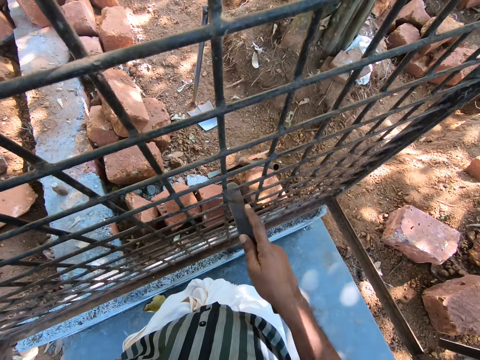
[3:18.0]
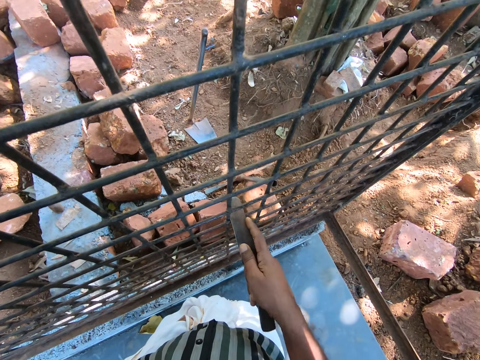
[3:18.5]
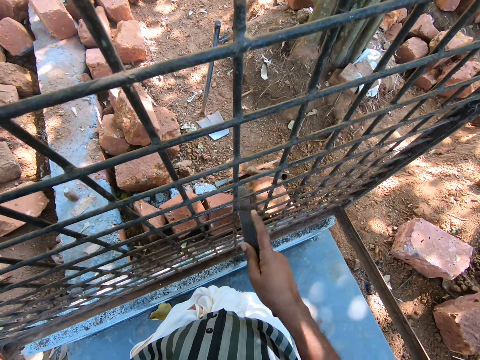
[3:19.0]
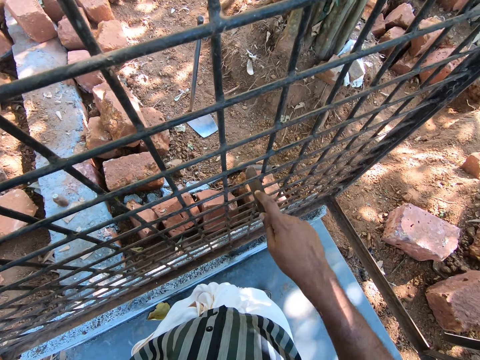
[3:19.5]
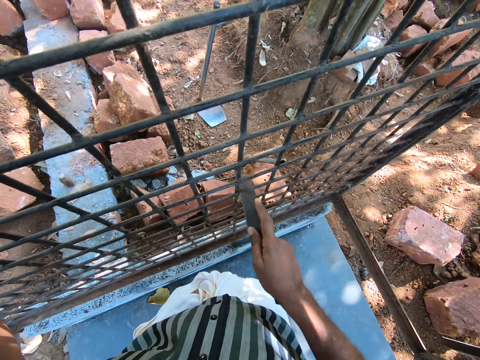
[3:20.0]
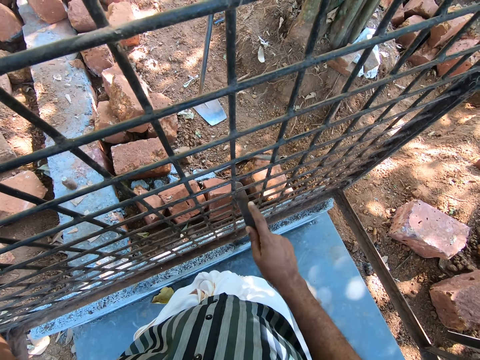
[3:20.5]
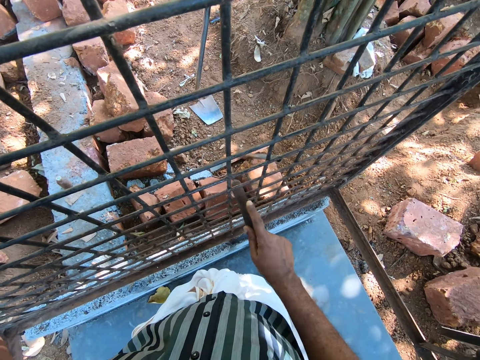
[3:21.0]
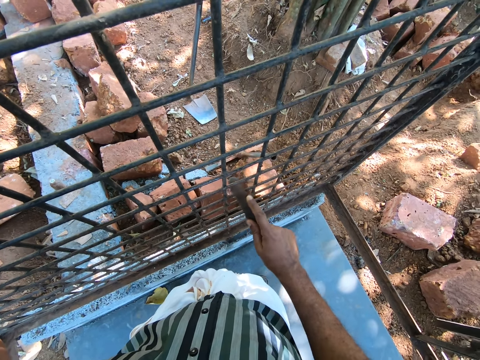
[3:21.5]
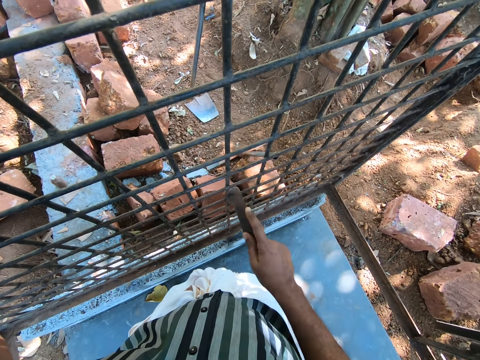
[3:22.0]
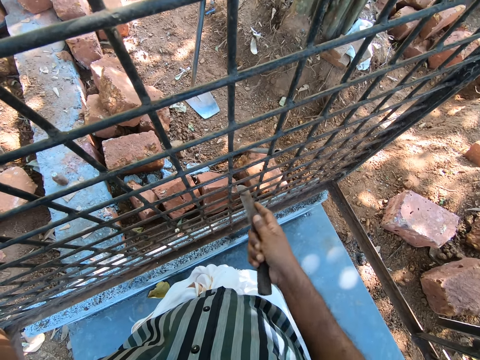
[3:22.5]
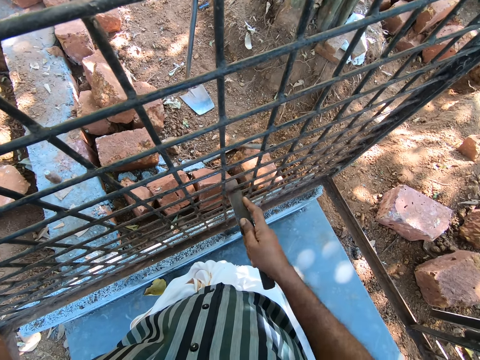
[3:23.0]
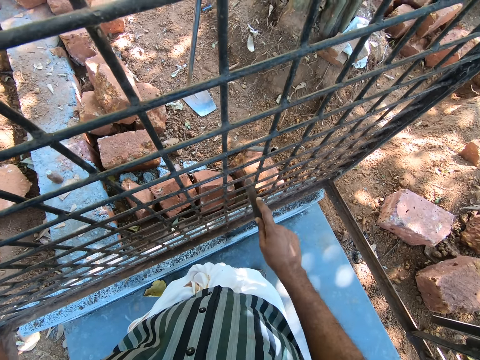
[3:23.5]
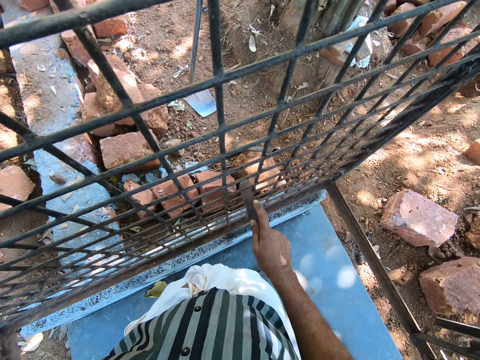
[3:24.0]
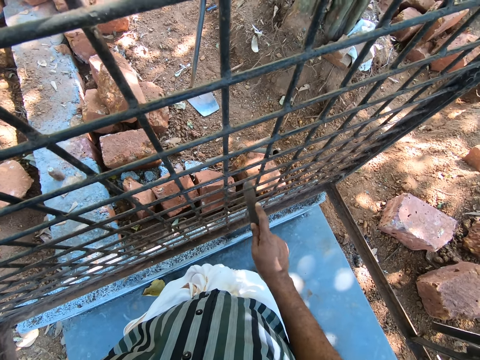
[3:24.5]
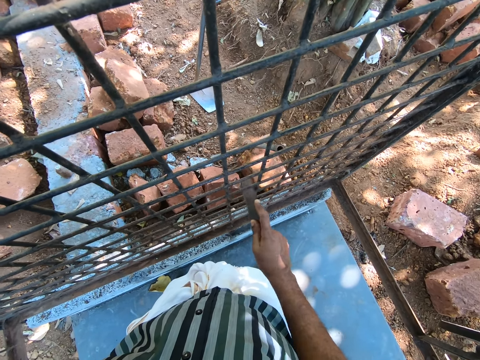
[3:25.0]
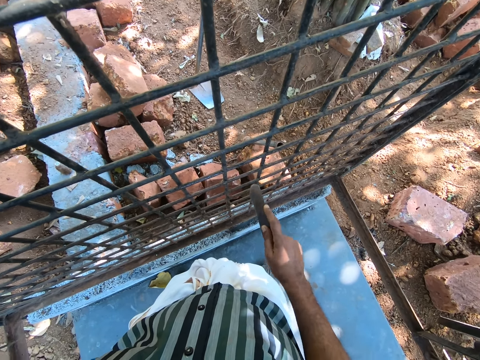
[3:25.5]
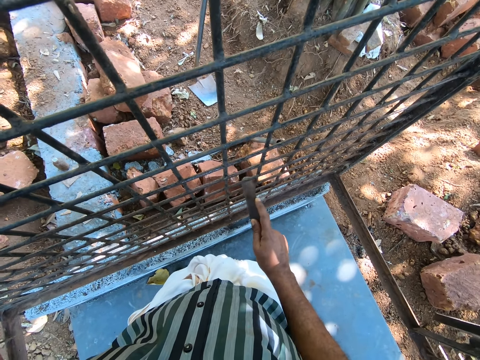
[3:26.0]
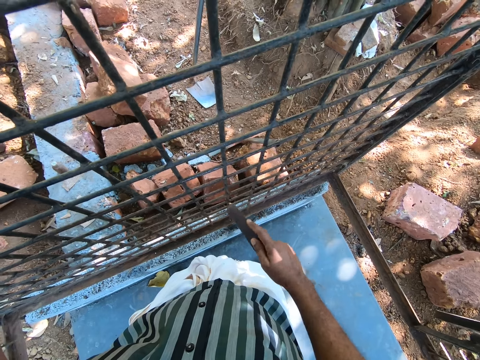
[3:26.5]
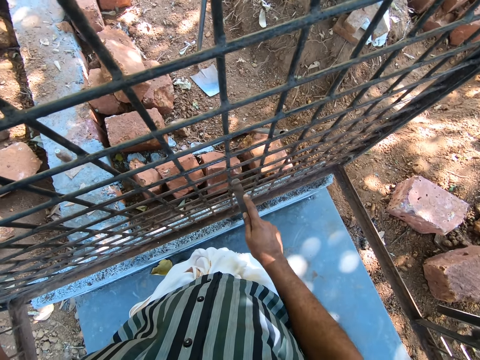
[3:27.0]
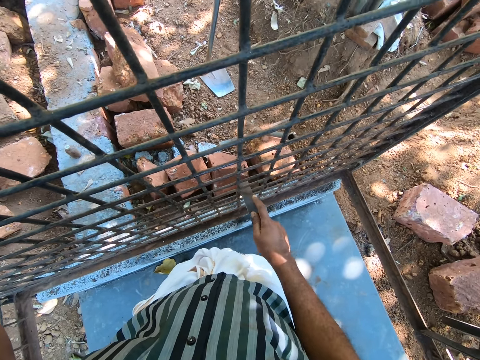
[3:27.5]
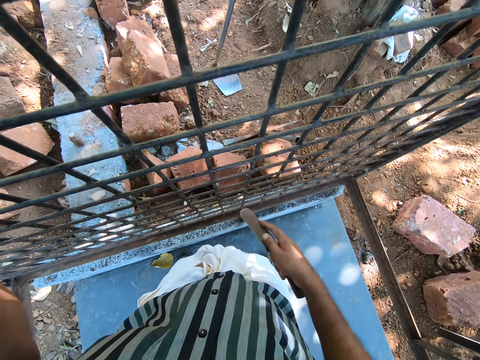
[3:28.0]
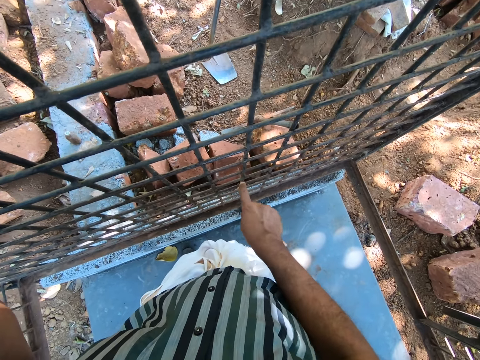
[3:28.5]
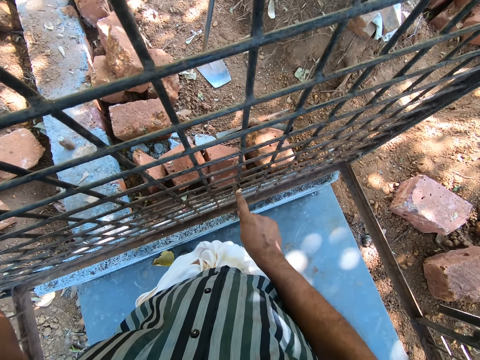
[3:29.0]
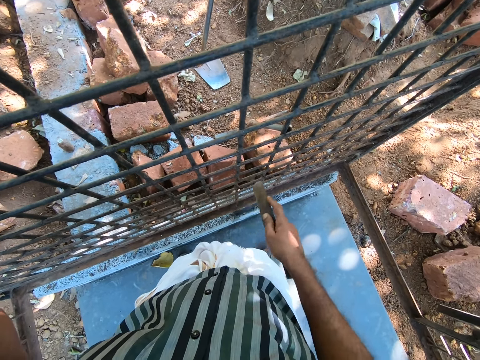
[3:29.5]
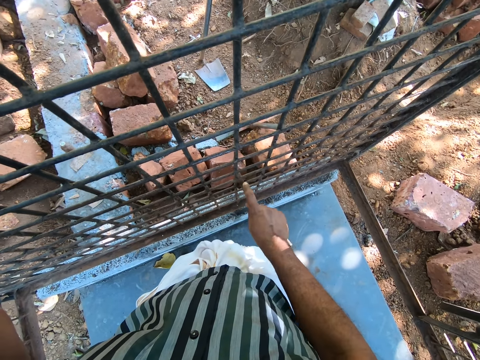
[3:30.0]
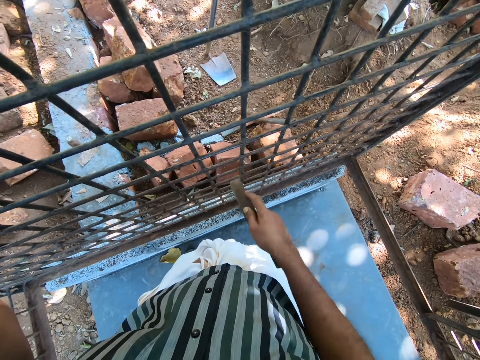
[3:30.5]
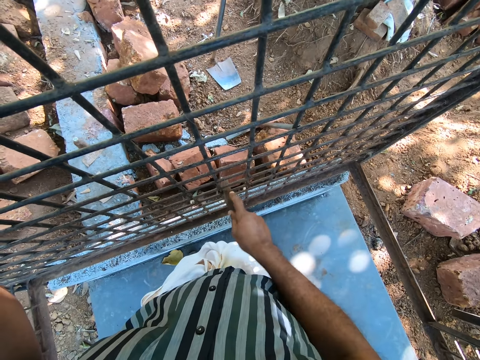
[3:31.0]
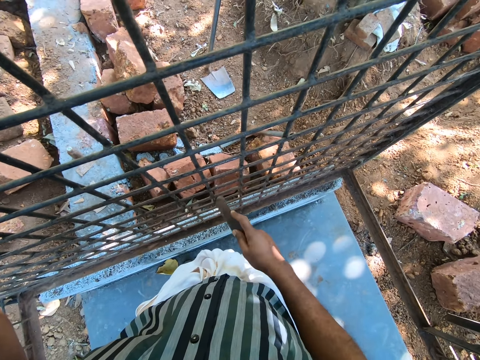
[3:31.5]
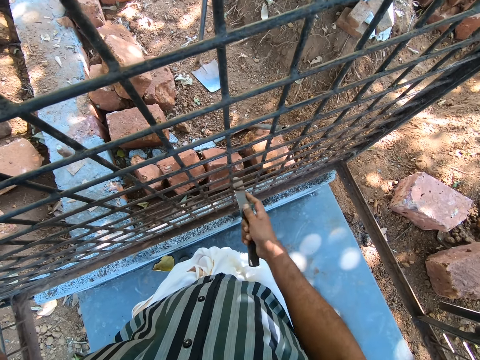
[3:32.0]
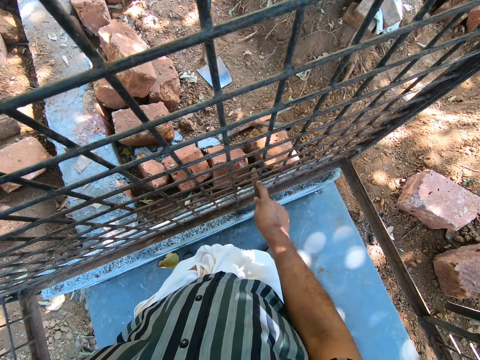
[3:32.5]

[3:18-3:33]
The camera wearer scrubs the metal cage with the file or knife.

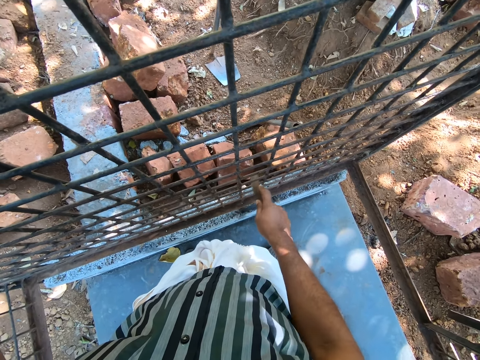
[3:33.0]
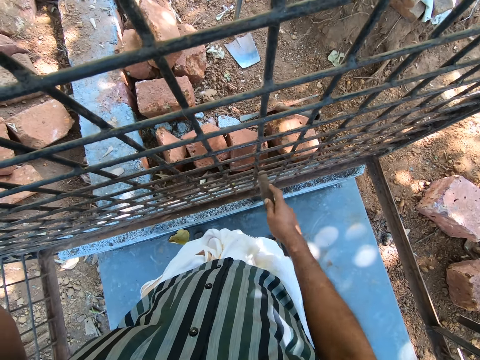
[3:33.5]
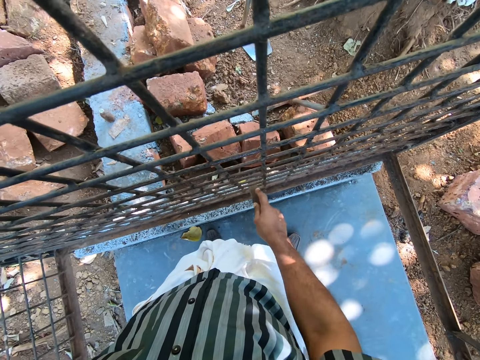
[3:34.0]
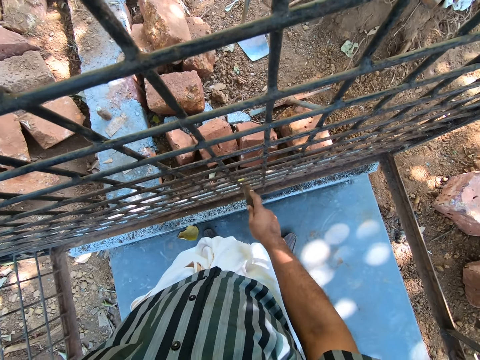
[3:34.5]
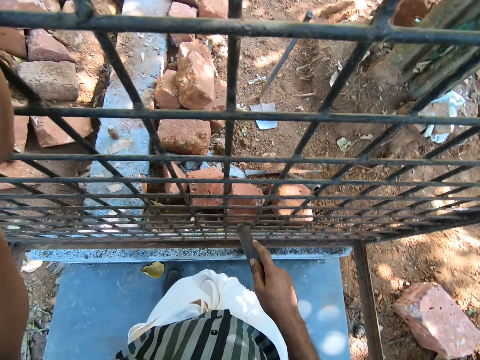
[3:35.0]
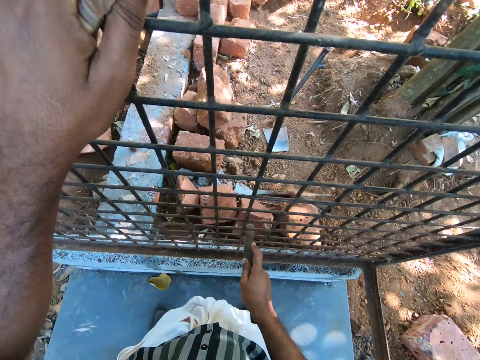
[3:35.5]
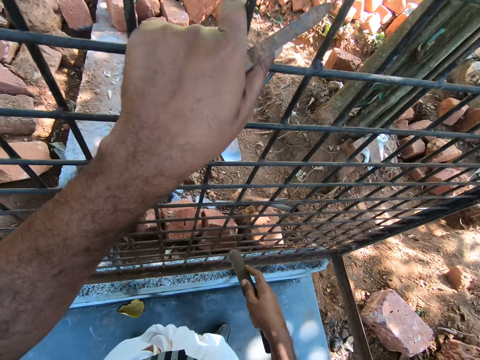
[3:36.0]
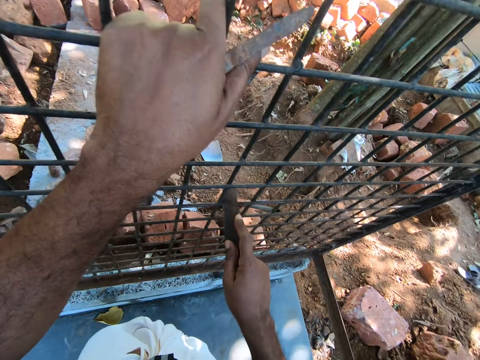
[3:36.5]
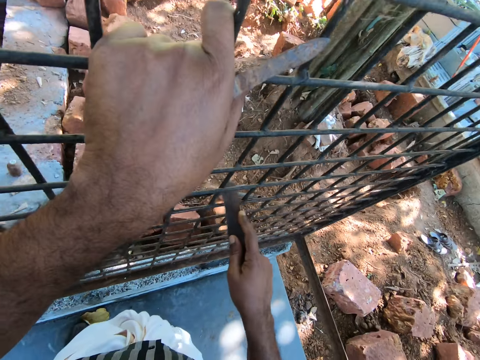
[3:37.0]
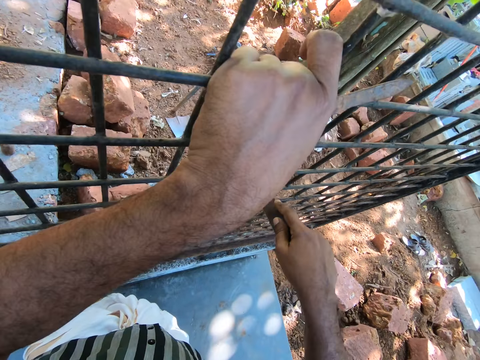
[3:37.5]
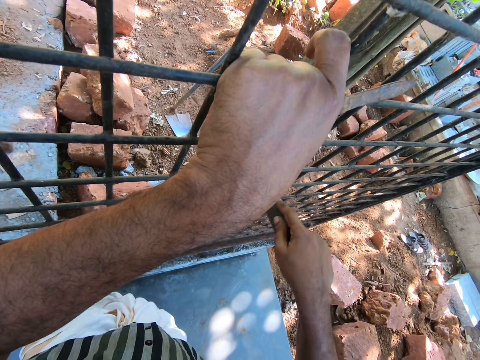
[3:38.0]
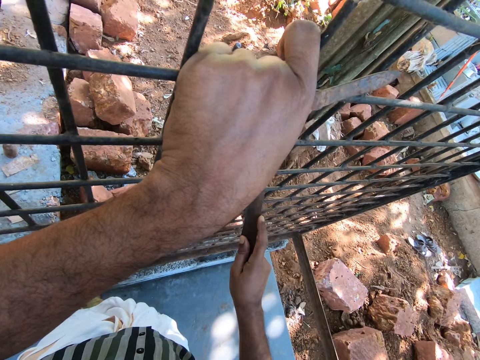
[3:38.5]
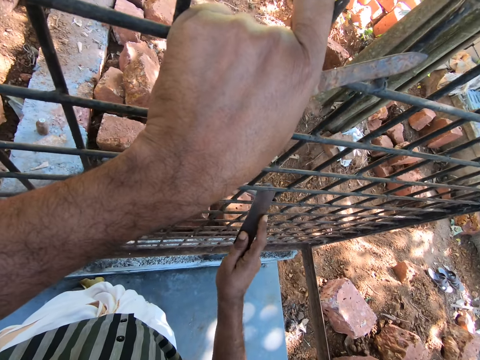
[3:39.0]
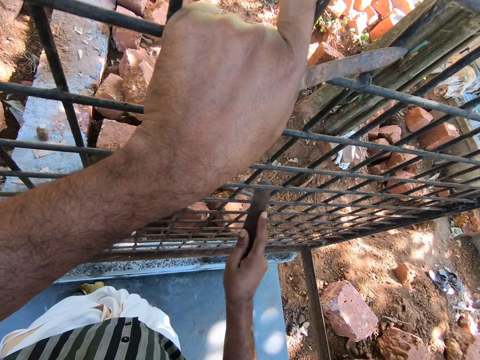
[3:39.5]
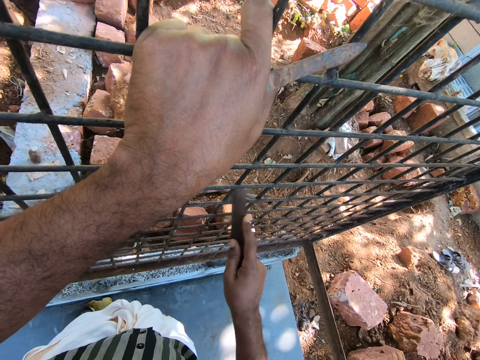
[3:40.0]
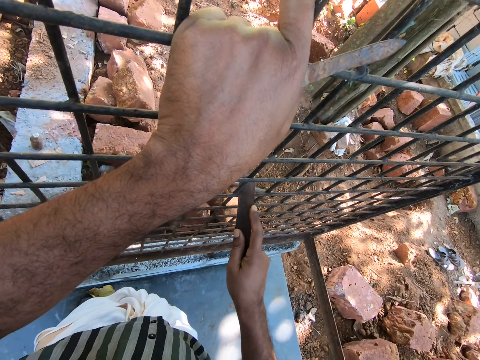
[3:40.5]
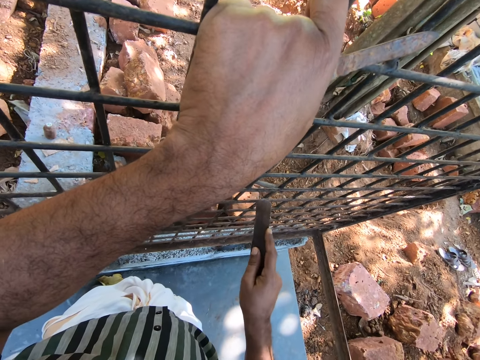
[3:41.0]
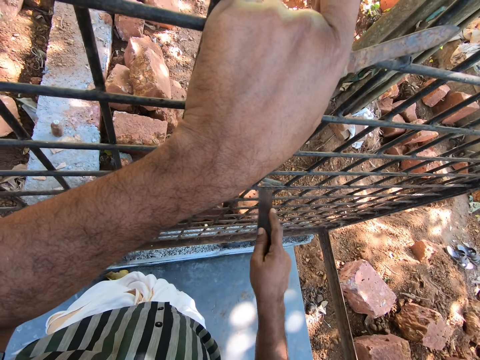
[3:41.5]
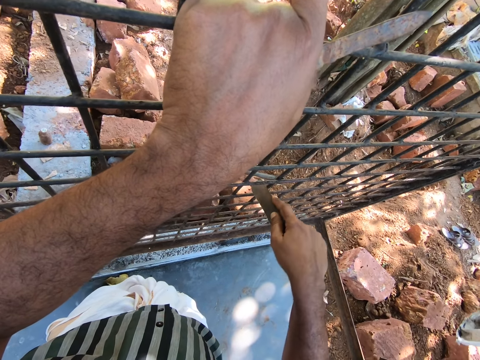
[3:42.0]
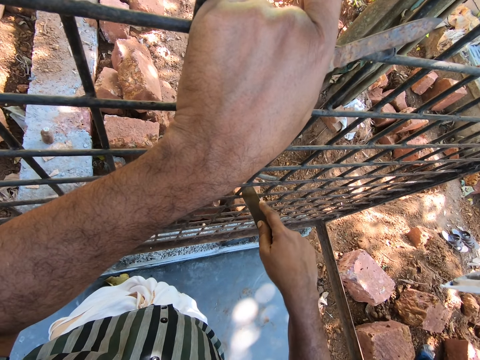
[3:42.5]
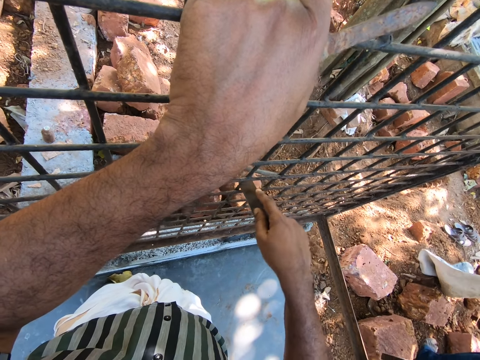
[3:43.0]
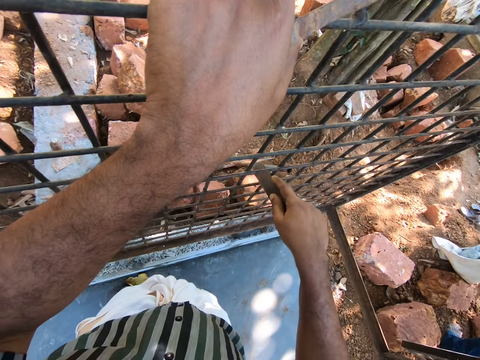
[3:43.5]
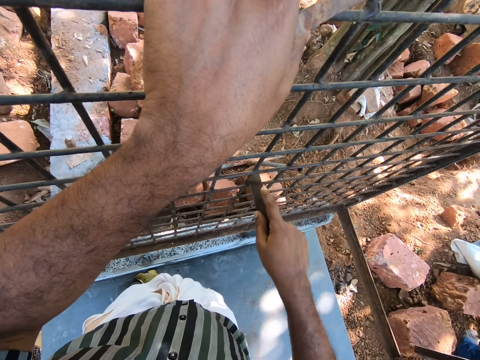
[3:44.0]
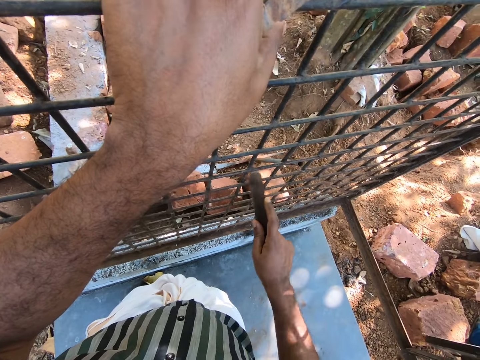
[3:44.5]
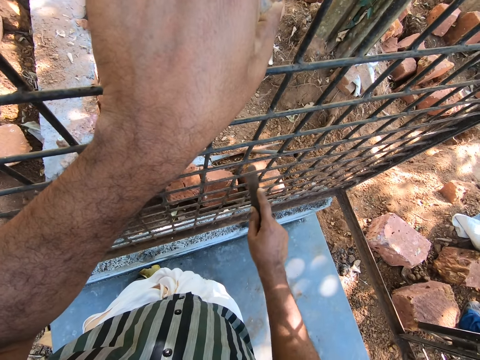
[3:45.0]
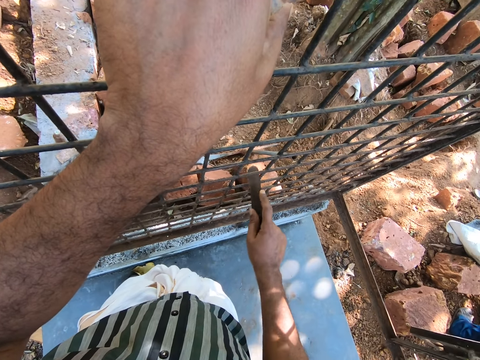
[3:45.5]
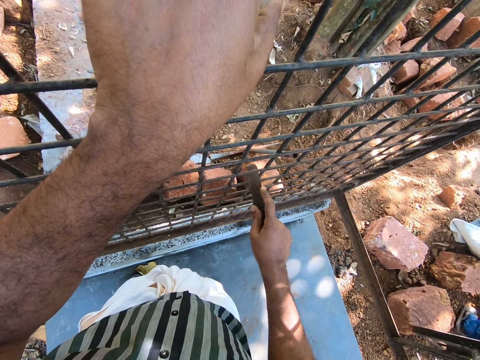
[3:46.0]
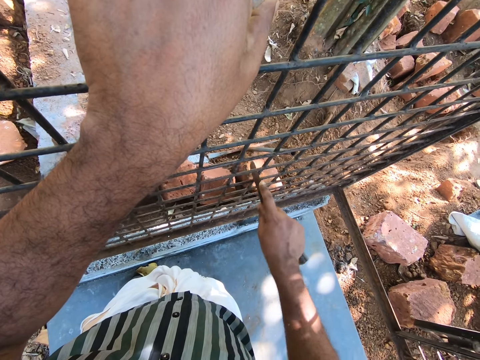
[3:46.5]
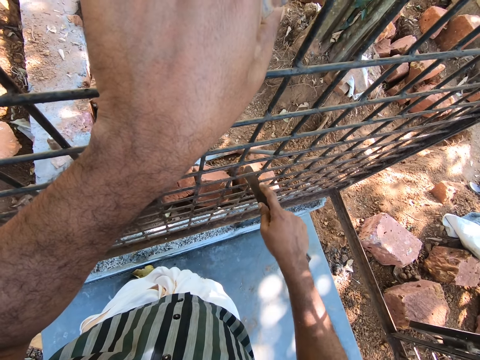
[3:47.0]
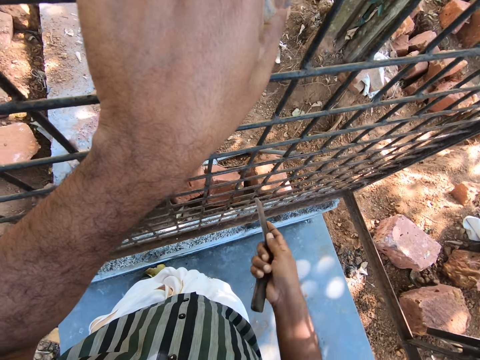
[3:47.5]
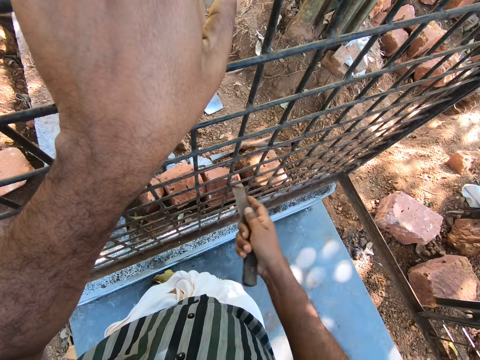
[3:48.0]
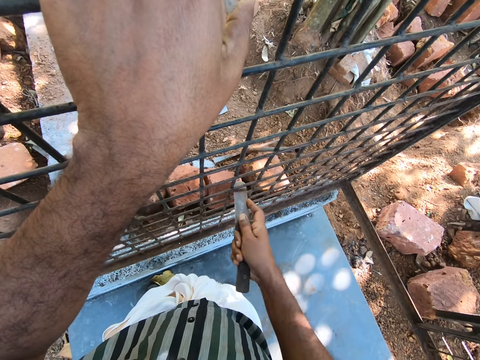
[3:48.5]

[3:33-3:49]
The camera wearer holds the mesh by hand.
